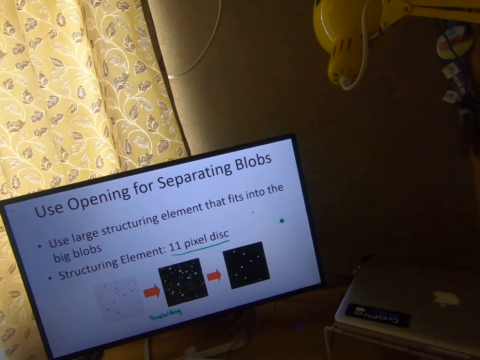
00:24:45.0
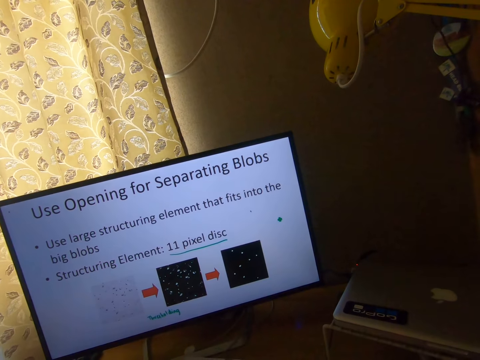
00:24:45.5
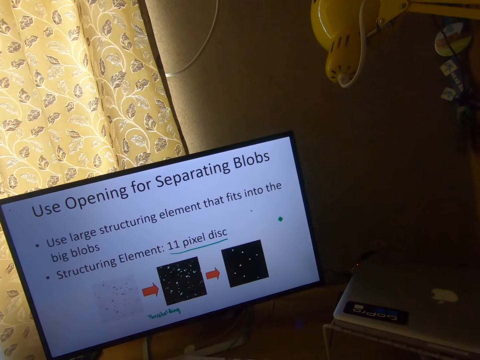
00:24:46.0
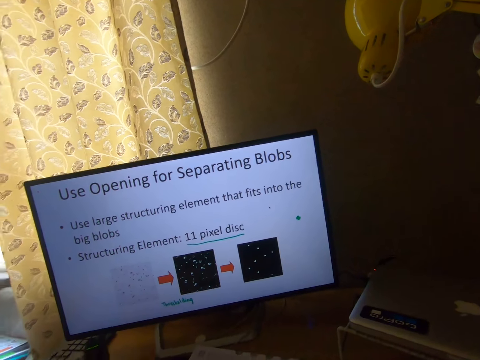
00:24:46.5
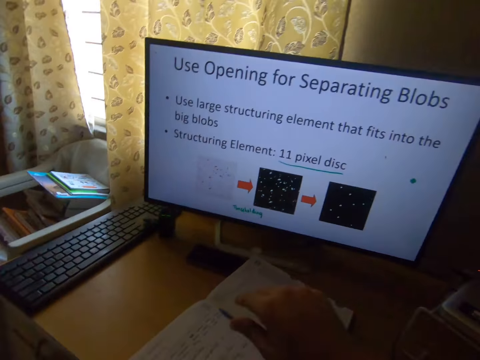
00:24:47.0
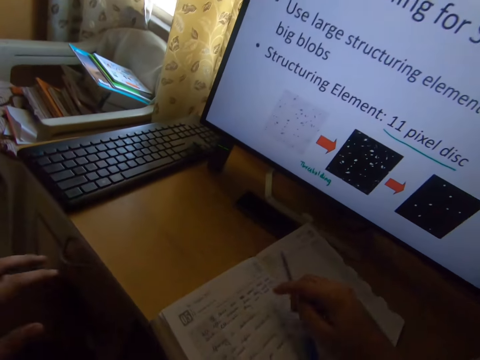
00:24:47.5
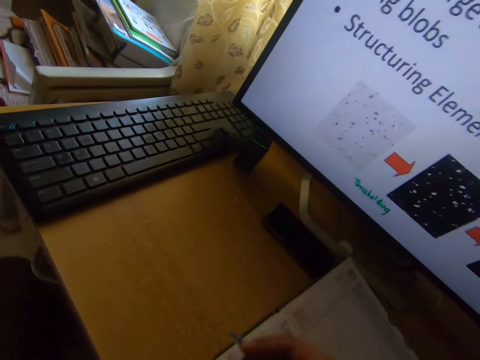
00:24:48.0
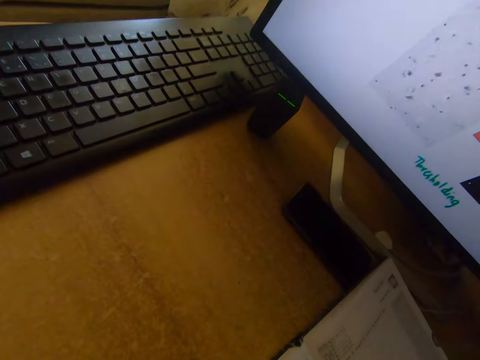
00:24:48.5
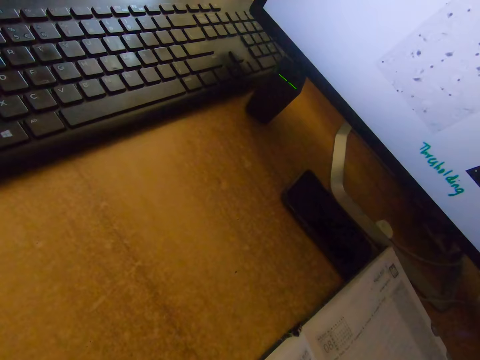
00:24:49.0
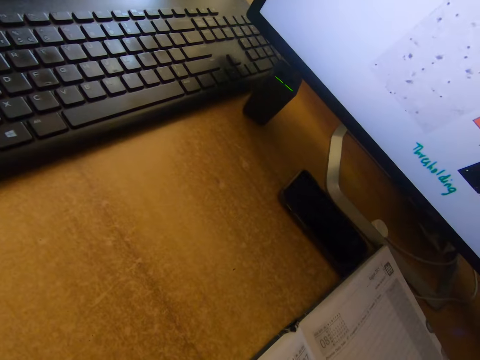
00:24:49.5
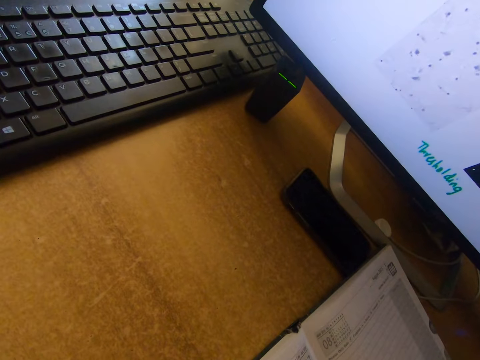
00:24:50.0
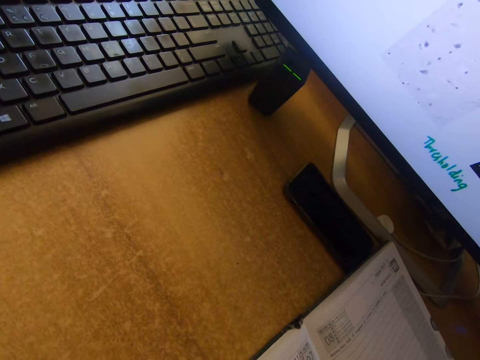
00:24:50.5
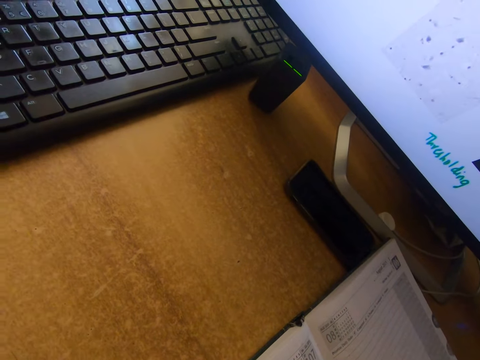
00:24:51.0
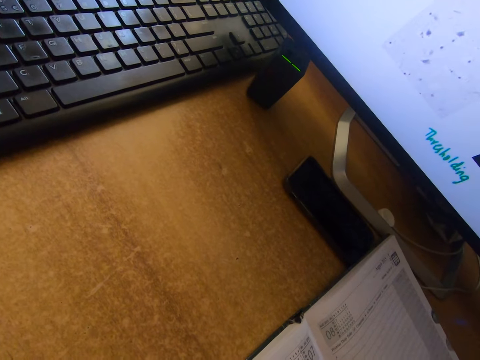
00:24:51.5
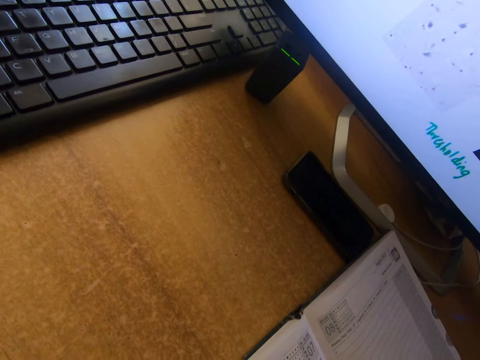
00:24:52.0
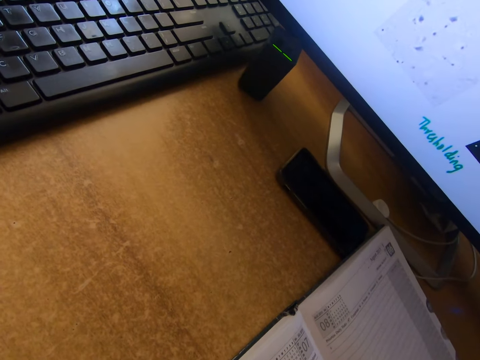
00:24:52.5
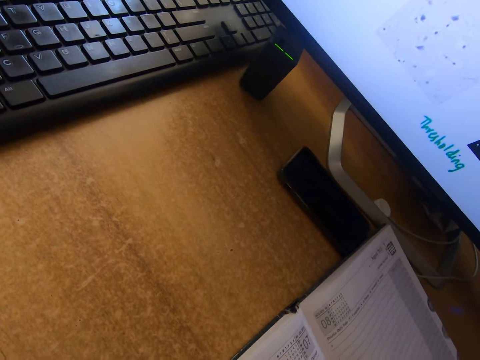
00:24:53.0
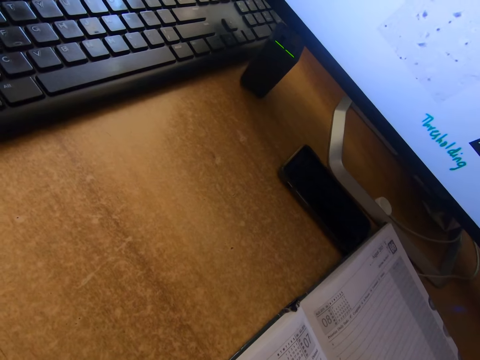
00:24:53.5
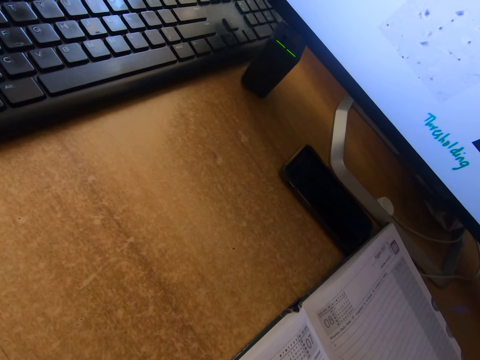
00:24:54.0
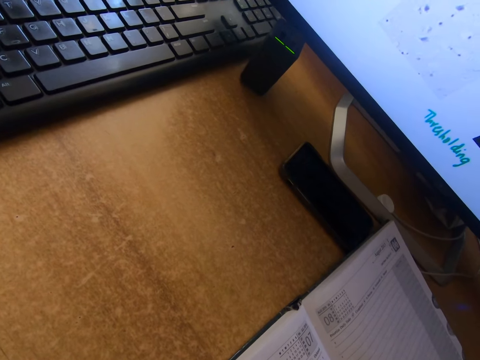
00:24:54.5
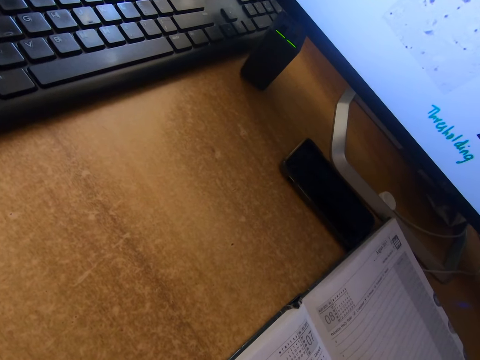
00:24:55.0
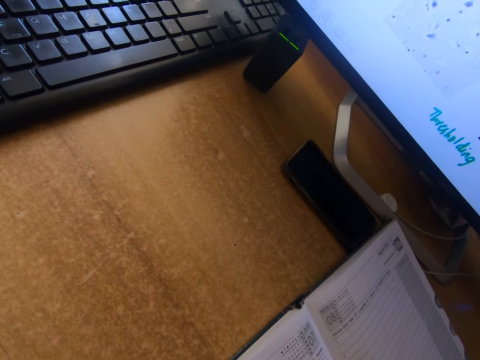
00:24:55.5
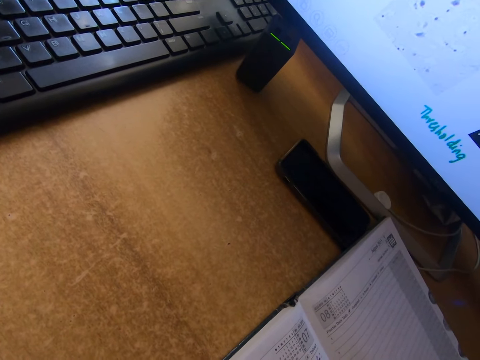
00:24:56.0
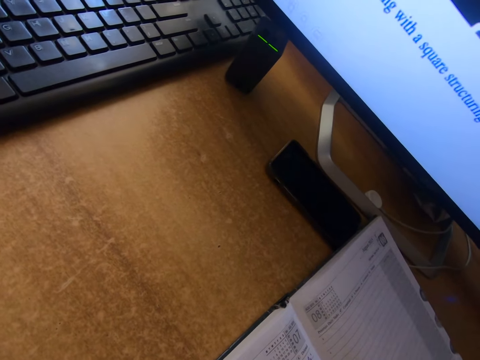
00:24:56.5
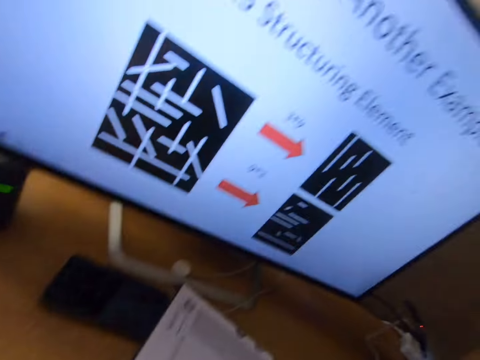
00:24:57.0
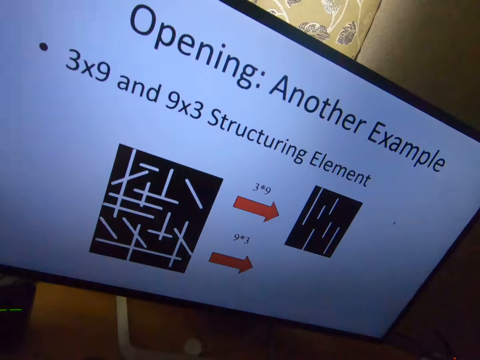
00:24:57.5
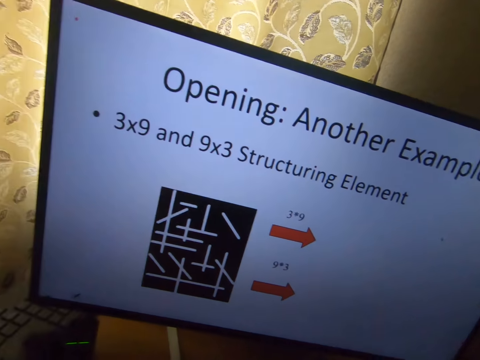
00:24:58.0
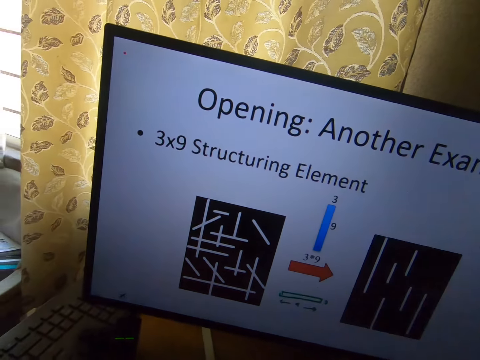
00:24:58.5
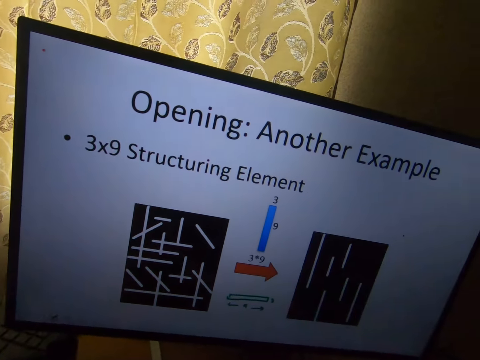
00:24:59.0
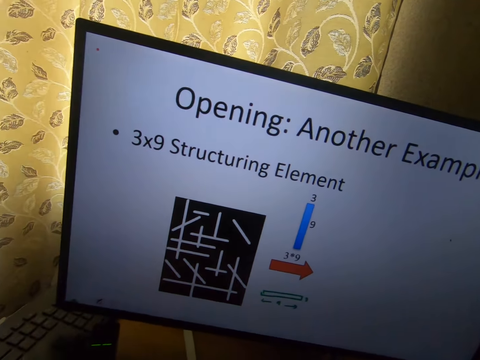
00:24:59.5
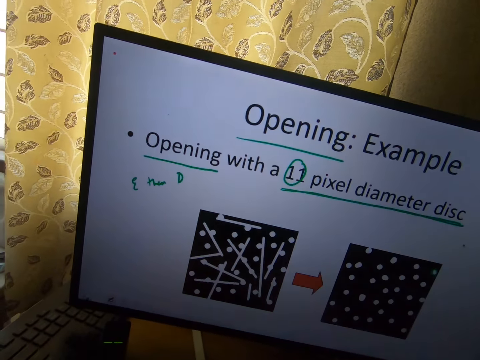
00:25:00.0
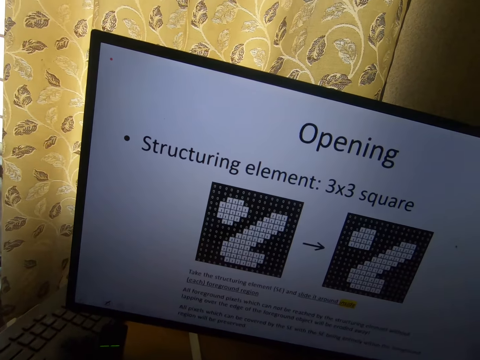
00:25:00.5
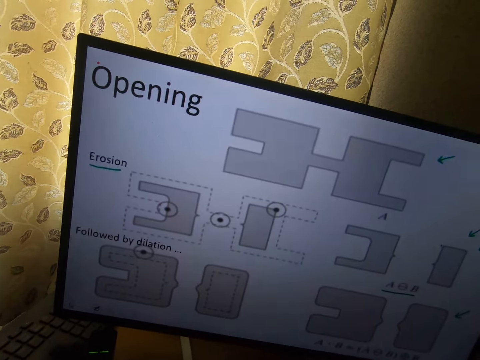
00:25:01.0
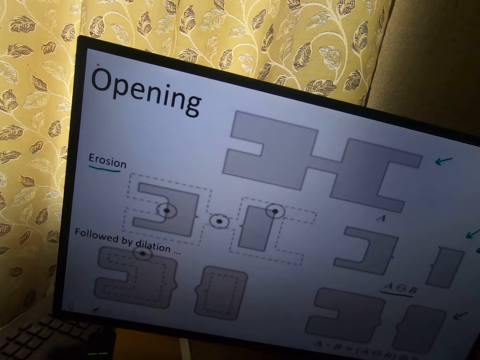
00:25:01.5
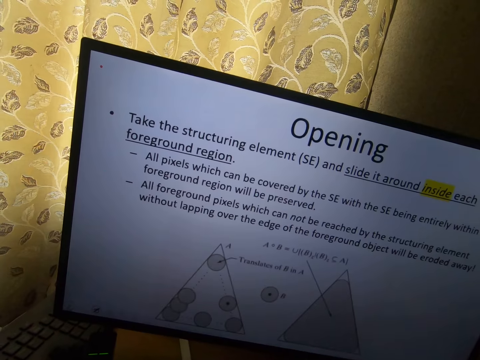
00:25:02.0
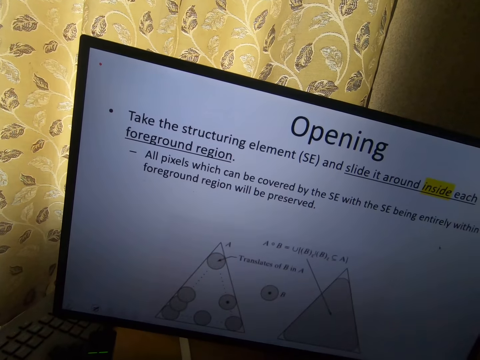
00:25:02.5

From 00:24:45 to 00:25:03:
The camera wearer picks up the pen. They write in a book on the table. They look at the screen. They operate the computer.

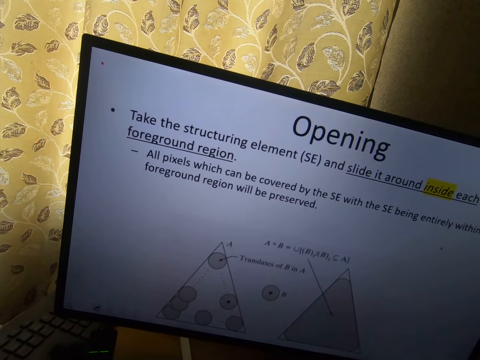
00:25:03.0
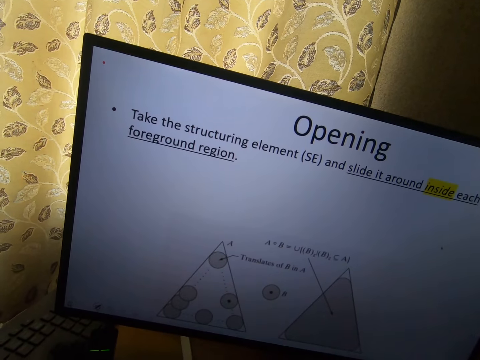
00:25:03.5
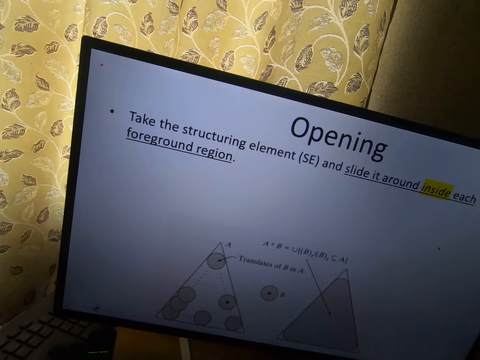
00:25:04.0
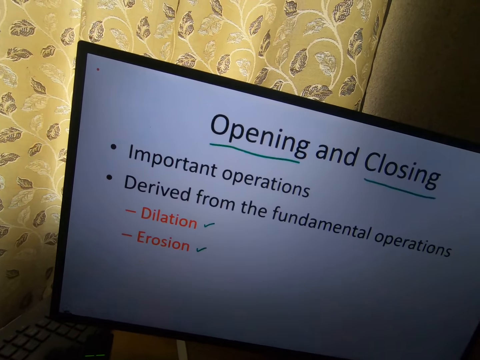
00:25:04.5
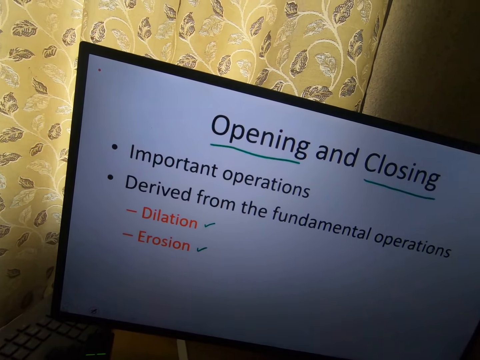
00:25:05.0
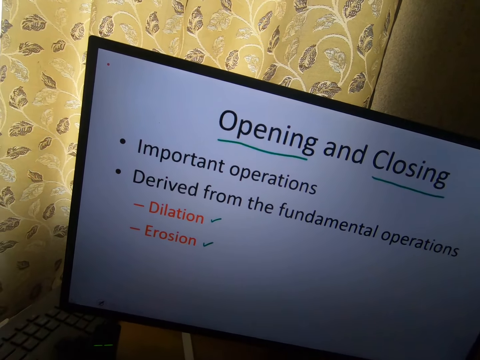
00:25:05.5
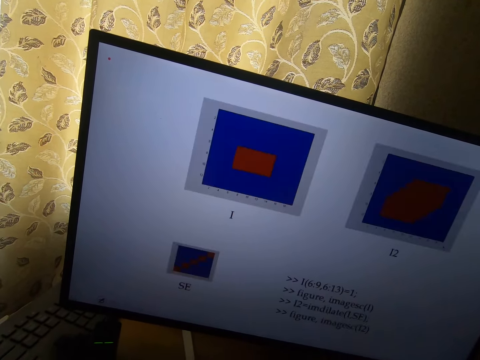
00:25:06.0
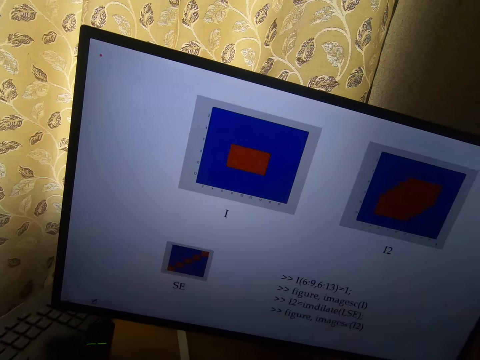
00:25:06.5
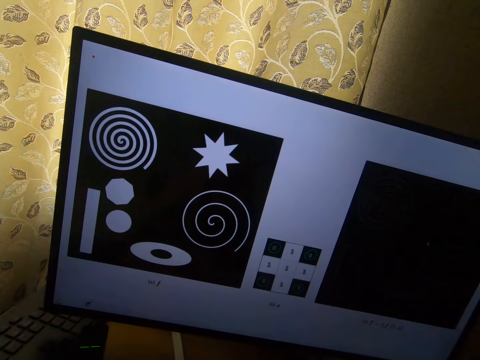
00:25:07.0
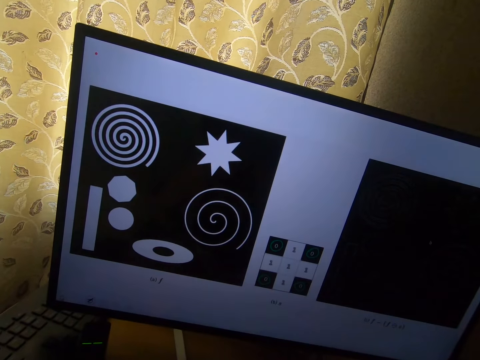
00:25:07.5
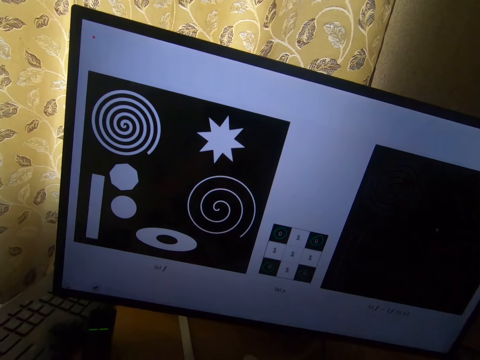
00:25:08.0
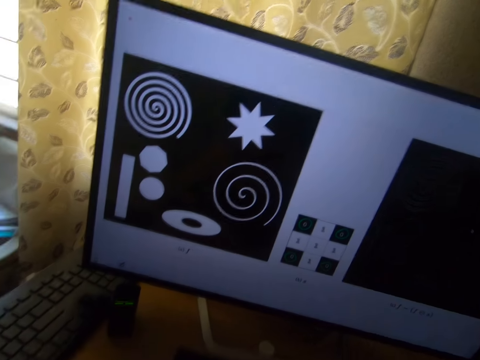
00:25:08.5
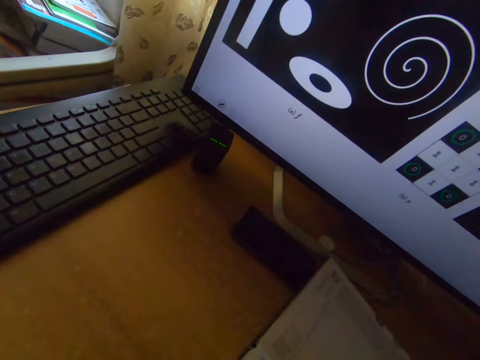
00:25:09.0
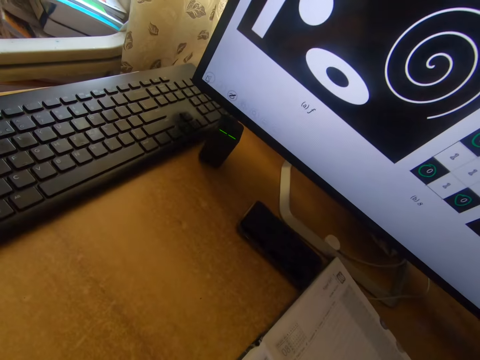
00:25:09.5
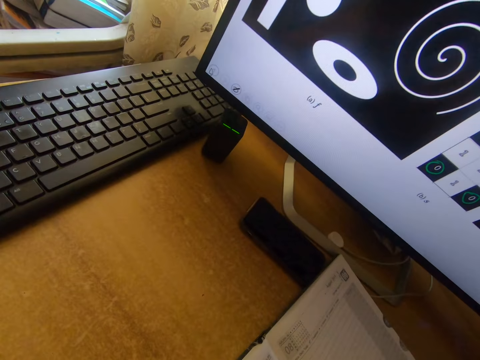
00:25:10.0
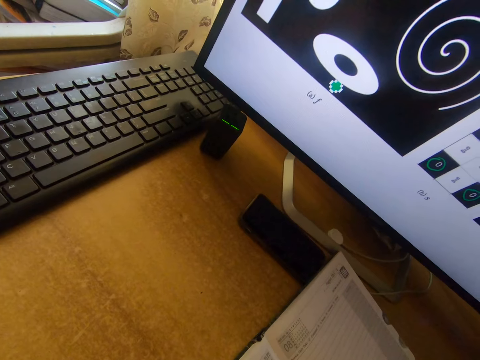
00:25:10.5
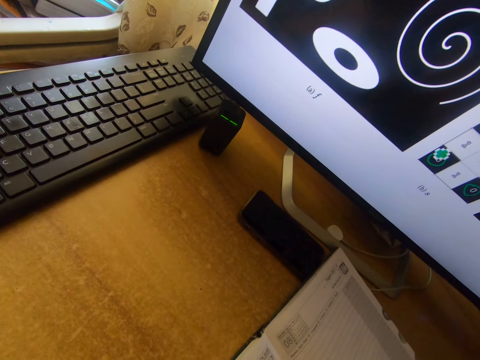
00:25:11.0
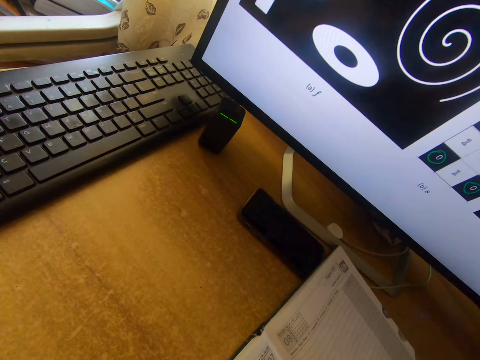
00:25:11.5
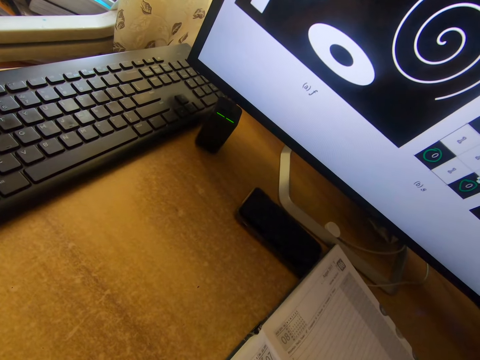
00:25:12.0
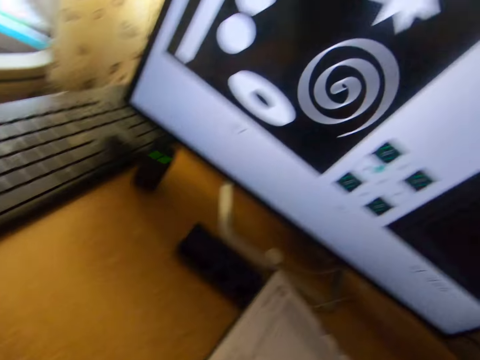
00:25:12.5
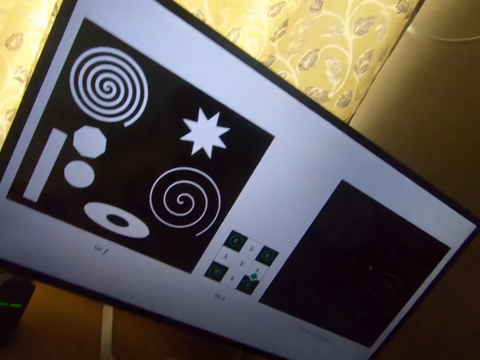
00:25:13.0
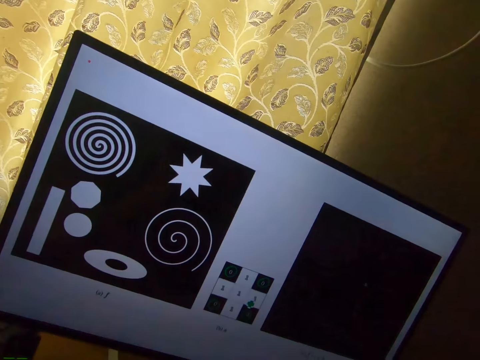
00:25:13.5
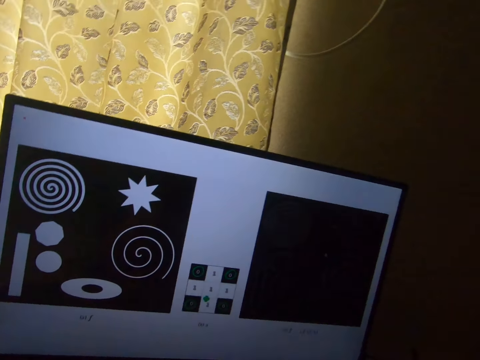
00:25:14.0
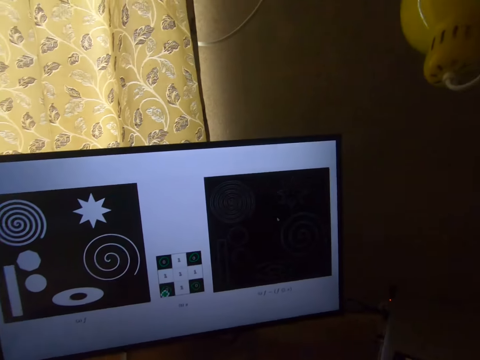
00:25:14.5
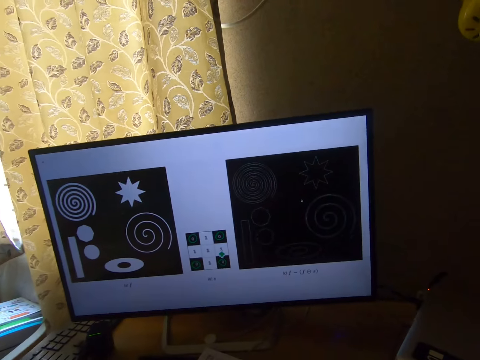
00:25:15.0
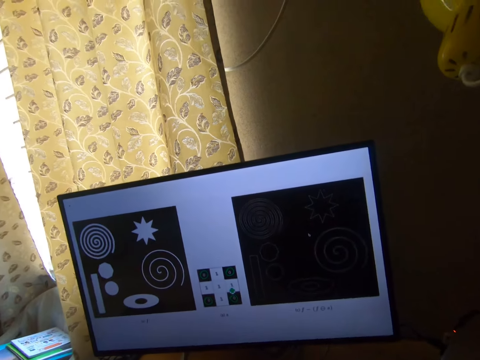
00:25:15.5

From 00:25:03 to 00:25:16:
The camera wearer writes on the book. They look at the screen.
